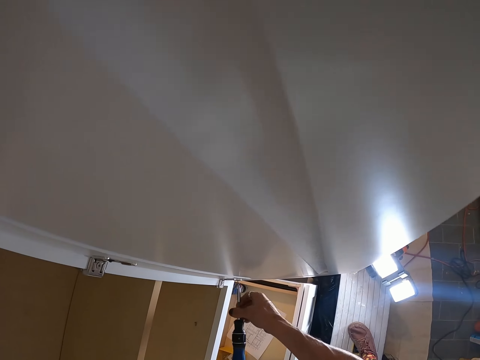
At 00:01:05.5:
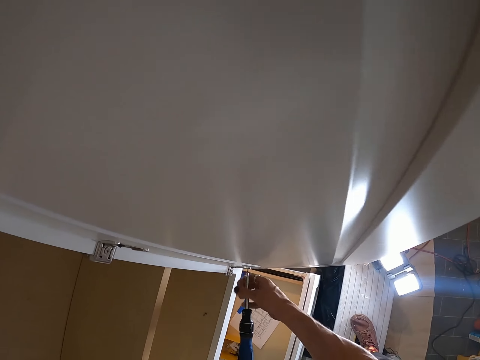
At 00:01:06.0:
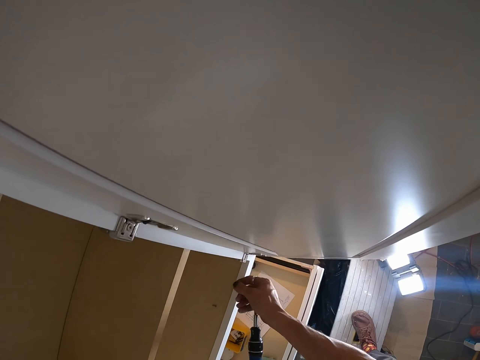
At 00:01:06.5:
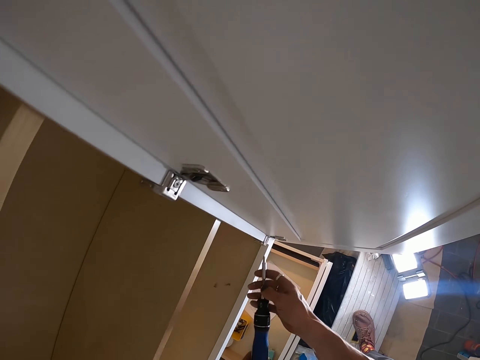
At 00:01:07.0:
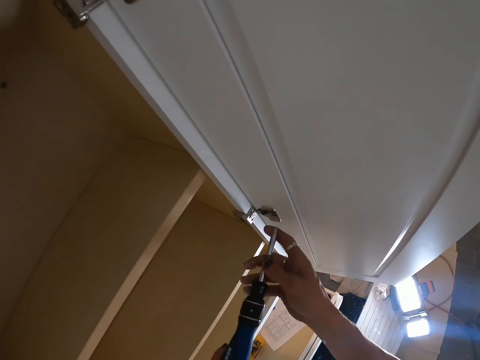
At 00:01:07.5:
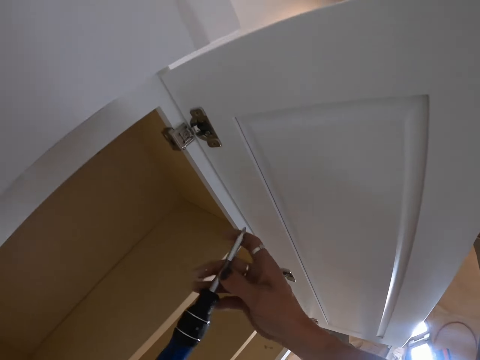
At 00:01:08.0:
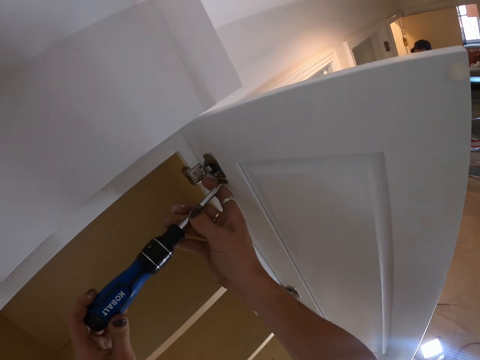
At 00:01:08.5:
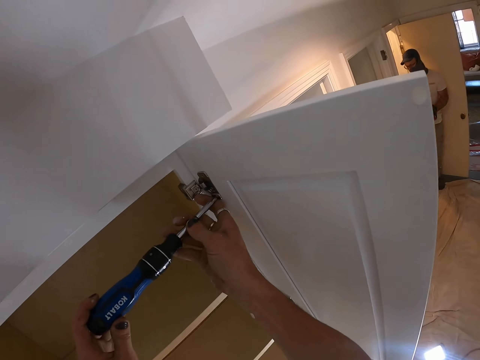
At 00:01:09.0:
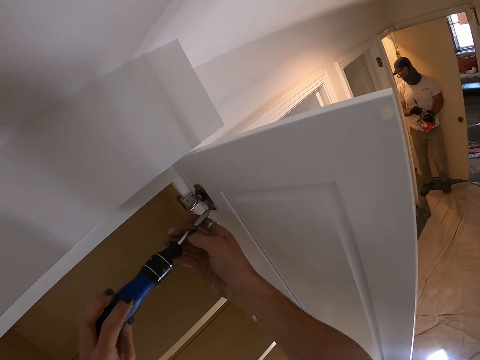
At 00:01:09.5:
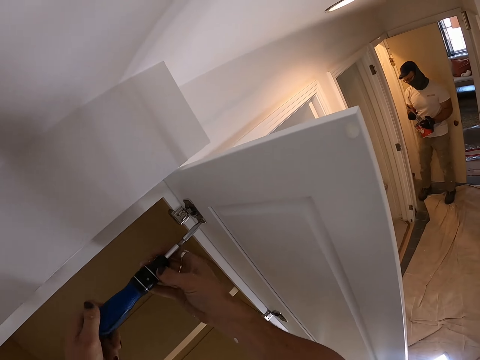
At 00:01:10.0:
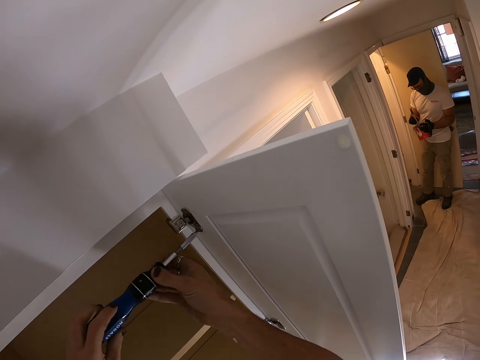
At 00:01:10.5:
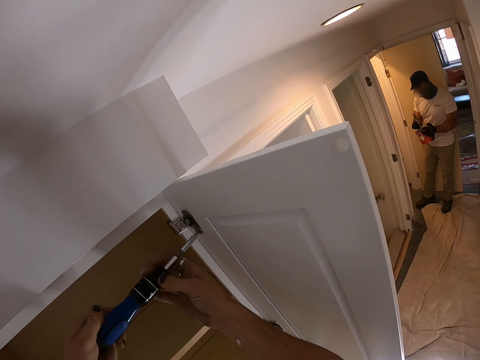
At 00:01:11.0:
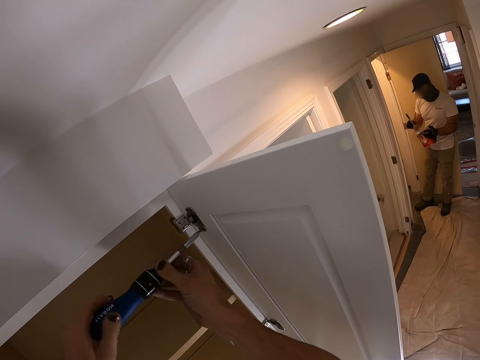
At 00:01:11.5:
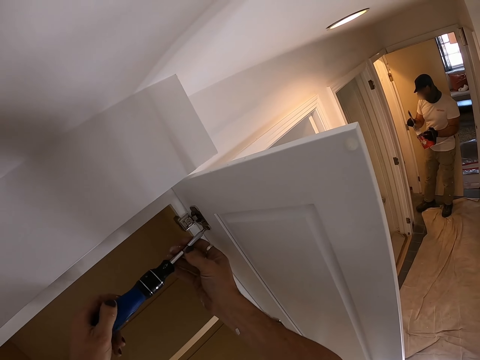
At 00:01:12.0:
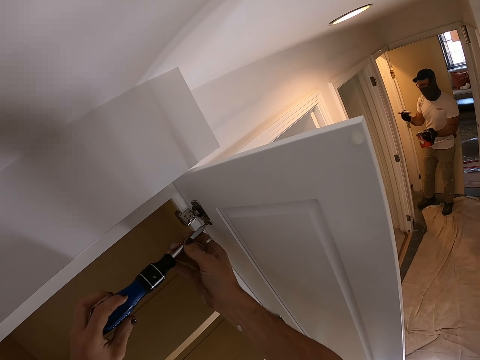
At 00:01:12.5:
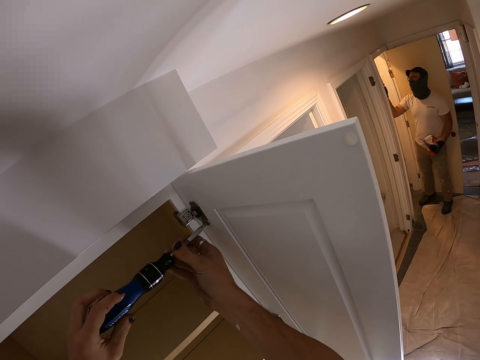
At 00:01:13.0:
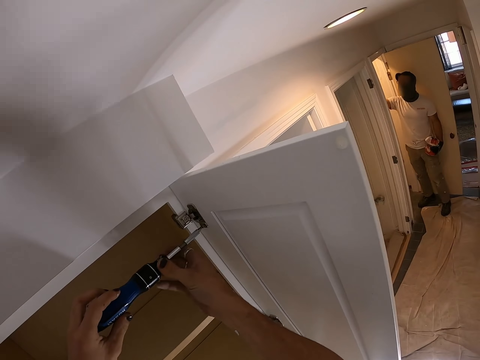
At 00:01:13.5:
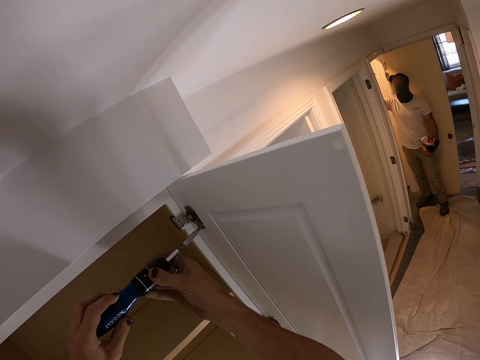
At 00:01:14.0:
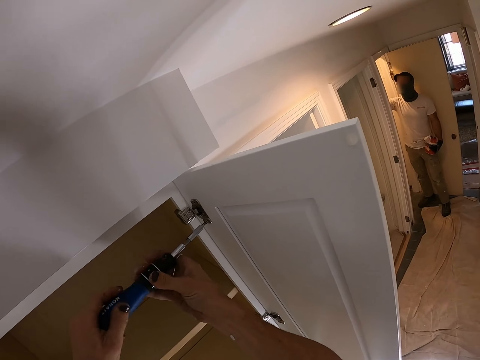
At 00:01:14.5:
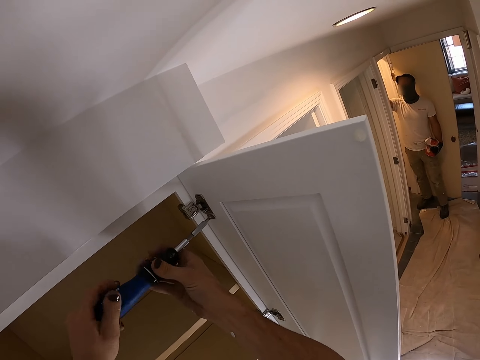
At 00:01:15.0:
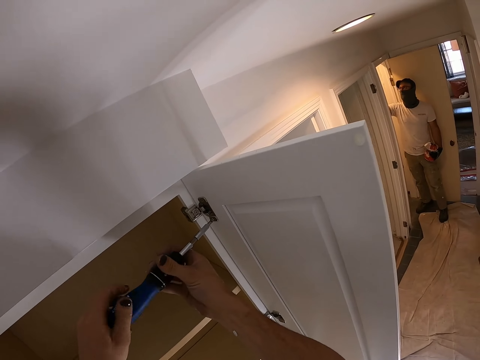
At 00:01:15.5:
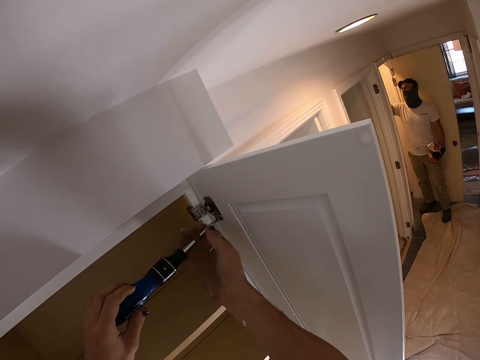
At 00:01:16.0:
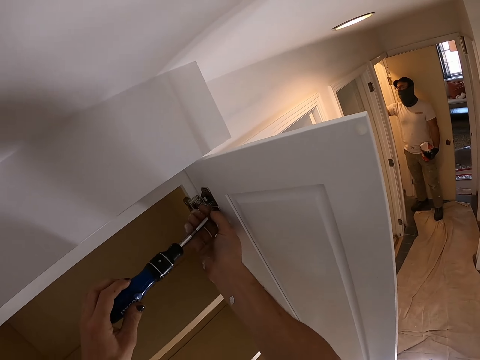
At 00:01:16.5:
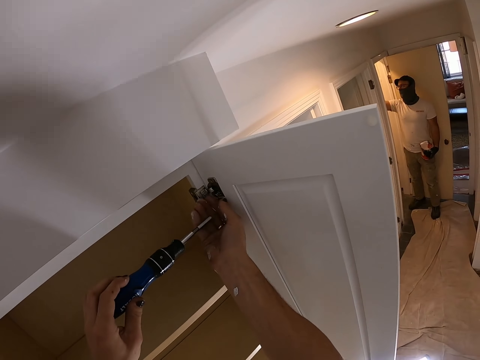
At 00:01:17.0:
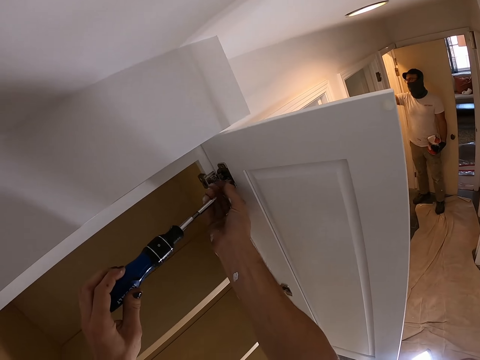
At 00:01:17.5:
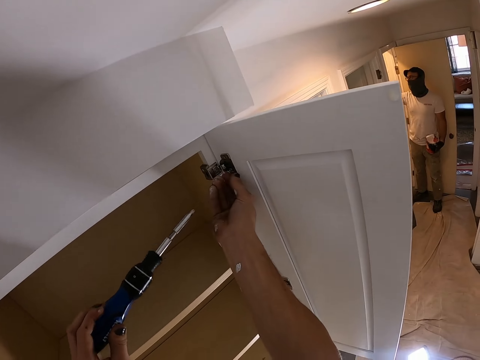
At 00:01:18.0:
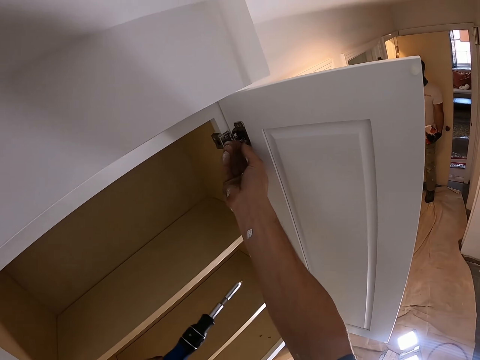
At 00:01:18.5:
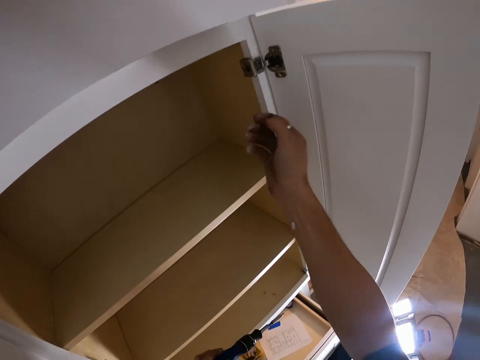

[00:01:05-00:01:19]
The camera wearer picks up the screw. They put the screw in the cabinet. They hold the screwdriver with both hands. They put the screwdriver in a screw. A man scoops paint with the paintbrush. The camera wearer loosens the screw with the screwdriver. The man paints the wall with the paintbrush. The camera wearer holds the screw. They remove the screw in the door clip.

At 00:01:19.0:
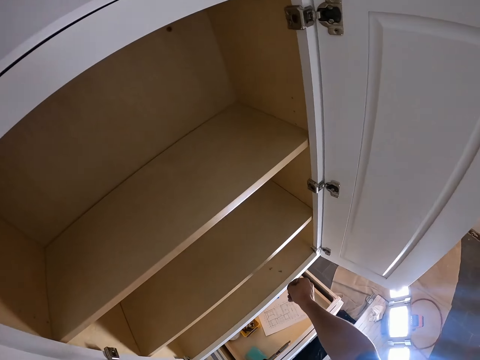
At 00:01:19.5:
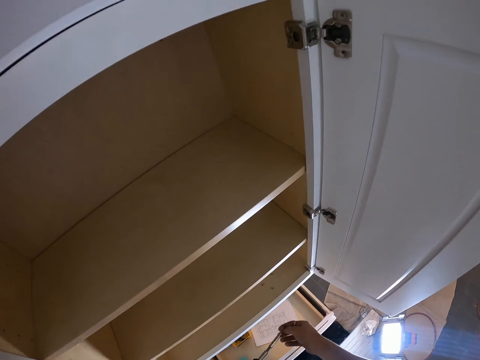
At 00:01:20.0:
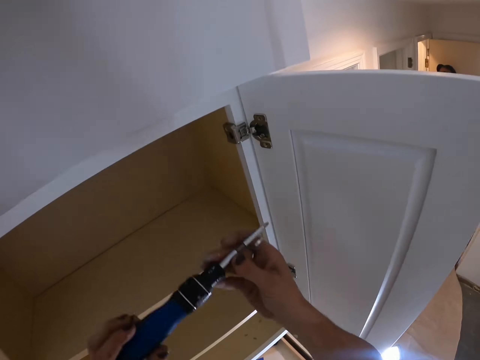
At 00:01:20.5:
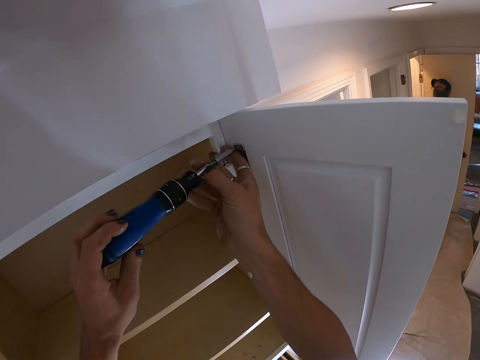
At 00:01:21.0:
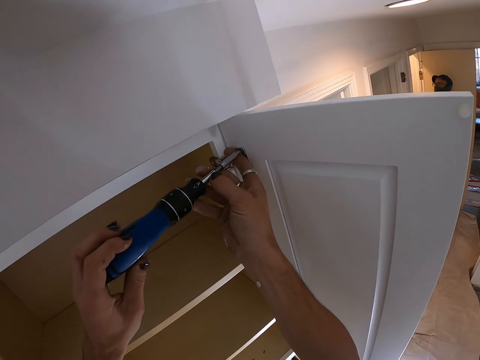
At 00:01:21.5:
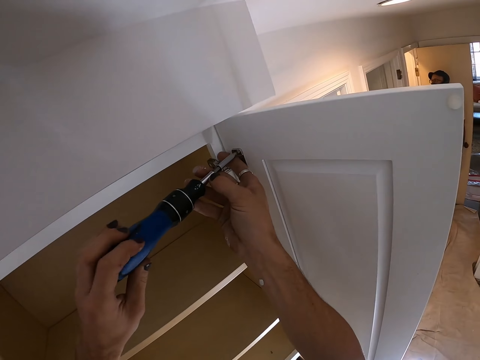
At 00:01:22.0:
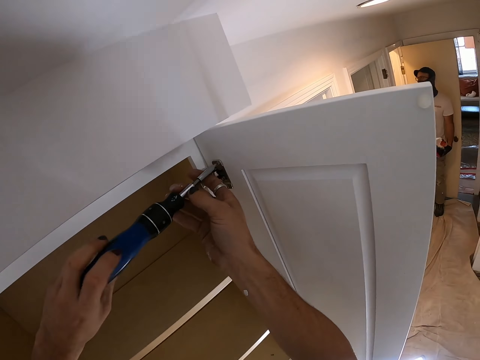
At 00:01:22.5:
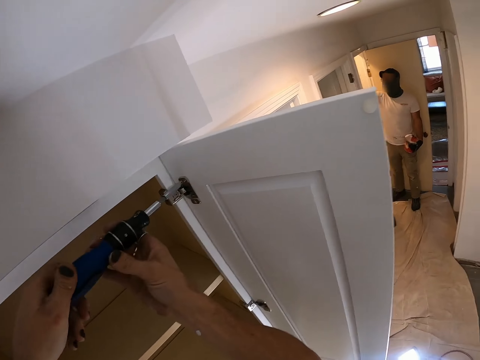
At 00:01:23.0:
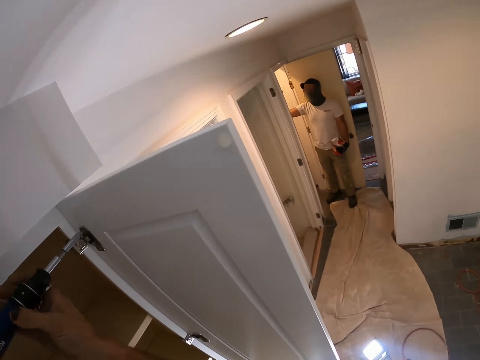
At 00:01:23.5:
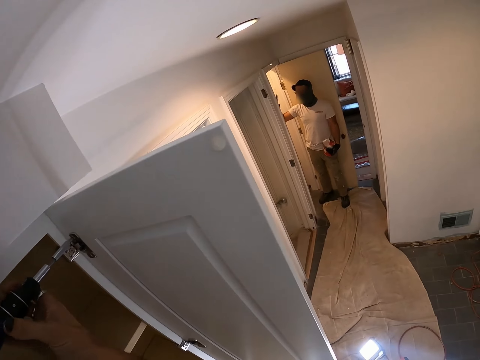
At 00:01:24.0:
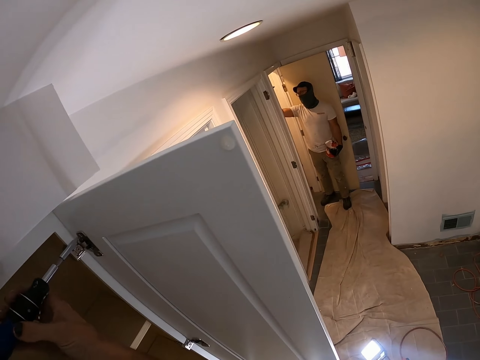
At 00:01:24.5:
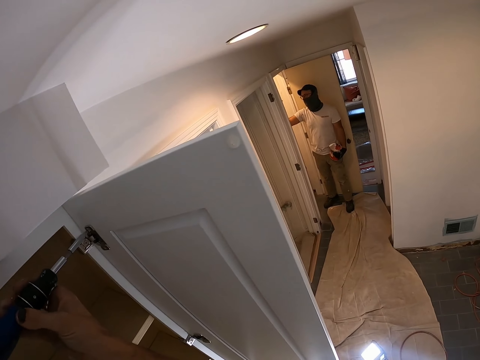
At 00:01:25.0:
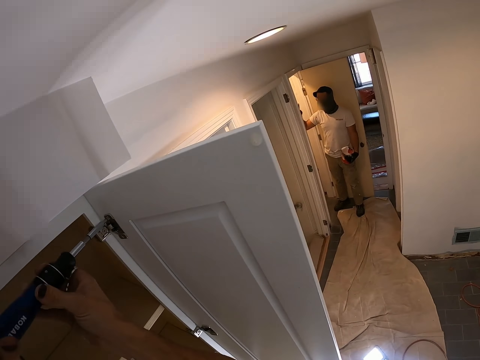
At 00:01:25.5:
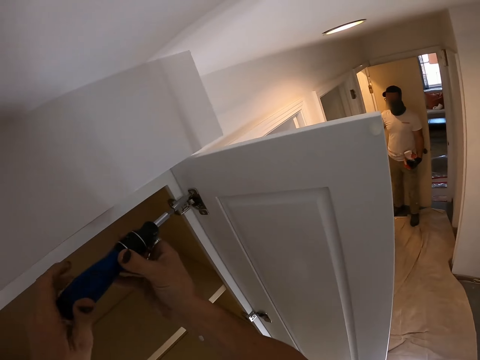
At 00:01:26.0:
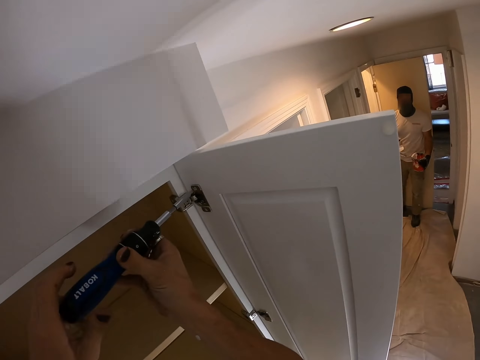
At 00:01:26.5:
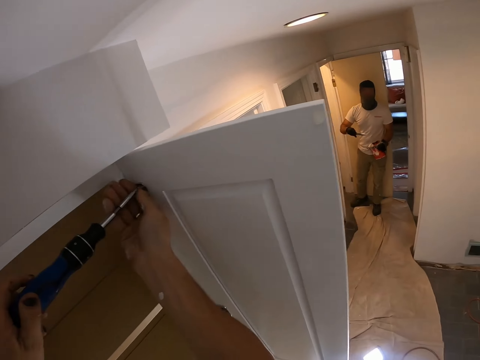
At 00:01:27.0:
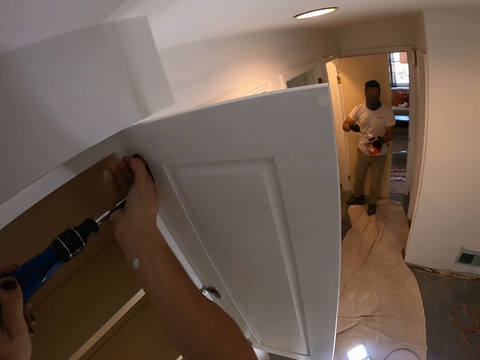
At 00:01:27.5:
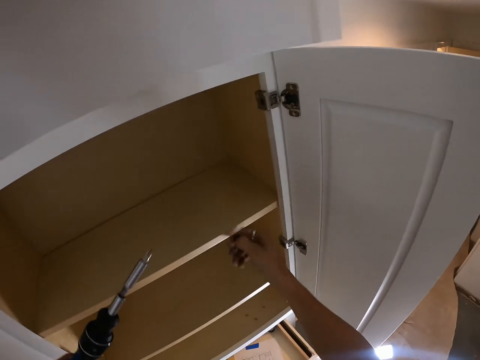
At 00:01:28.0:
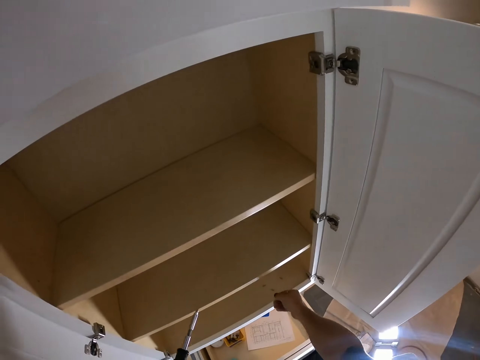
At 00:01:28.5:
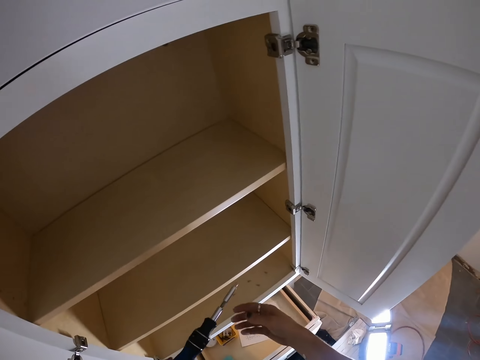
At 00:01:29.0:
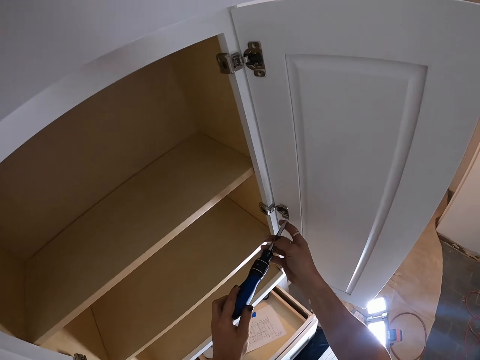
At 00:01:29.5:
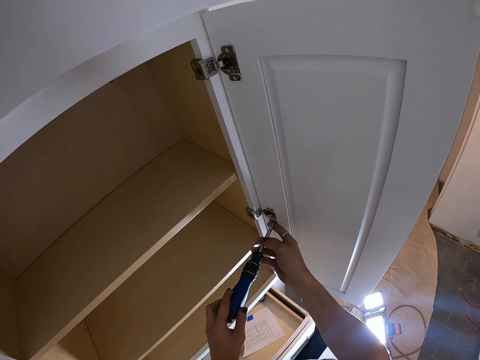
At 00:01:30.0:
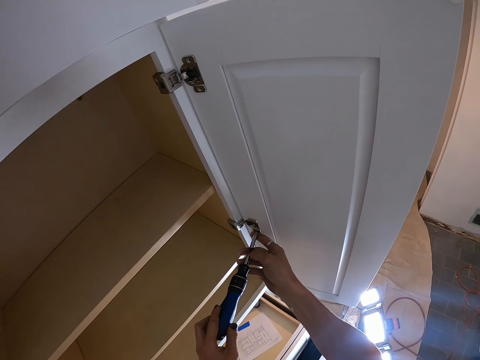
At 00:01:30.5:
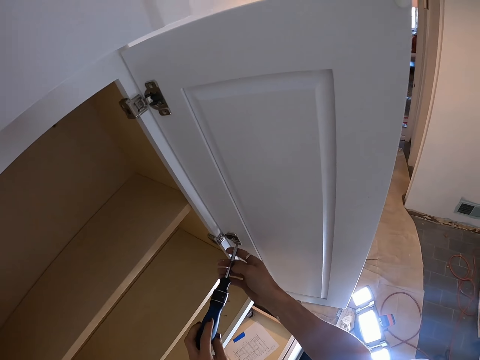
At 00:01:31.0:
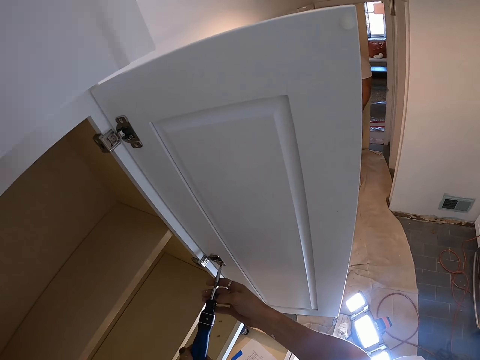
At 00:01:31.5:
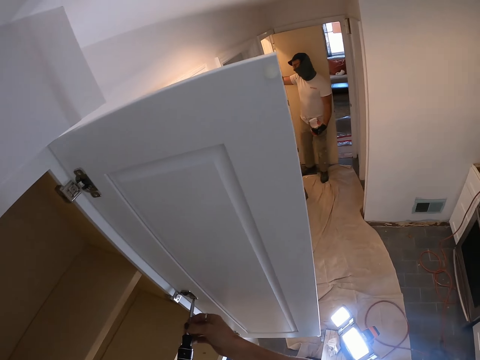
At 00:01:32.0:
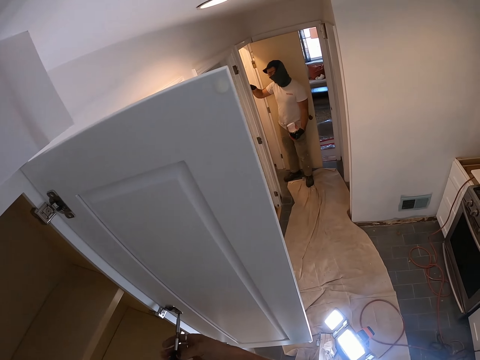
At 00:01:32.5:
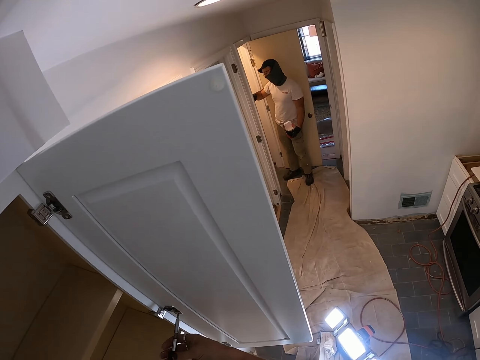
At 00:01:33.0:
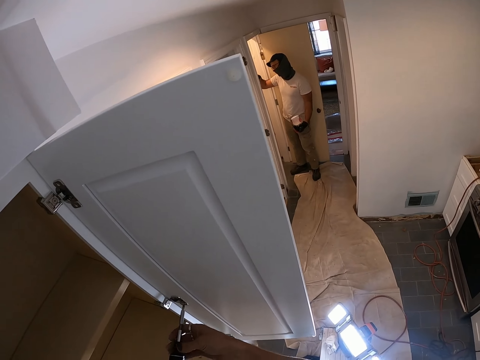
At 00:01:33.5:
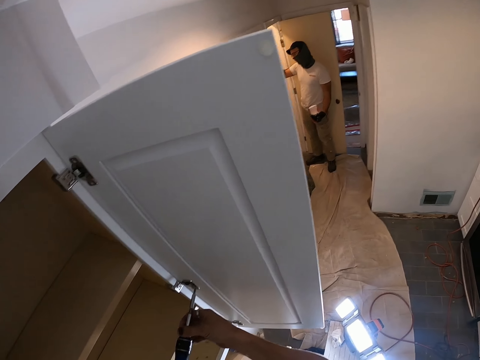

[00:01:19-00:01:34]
The camera wearer puts the screw in the cabinet. They hold the screwdriver with both hands. They put the screwdriver in a screw. They loosen the screw with the screwdriver. A man scoops paint with the paintbrush. The camera wearer picks up the screw. They put the screw in the cabinet. They hold the screwdriver with both hands. They put the screwdriver in a screw. They loosen the screw with the screwdriver.
